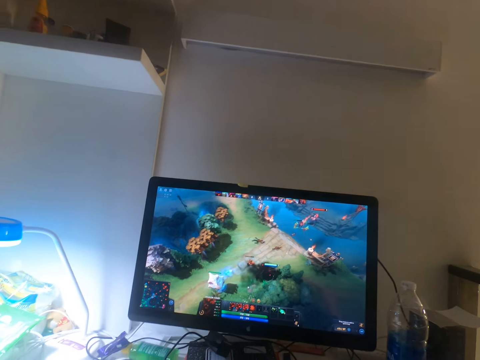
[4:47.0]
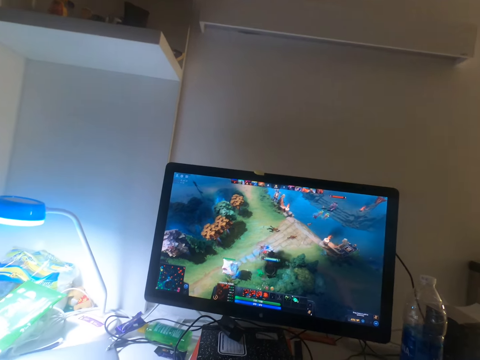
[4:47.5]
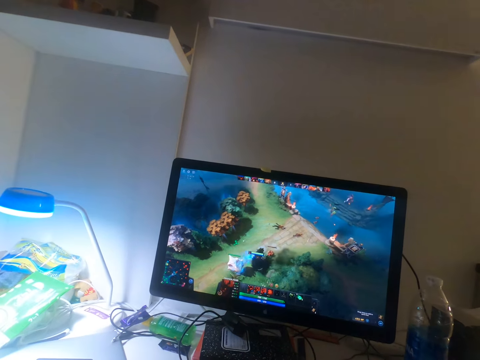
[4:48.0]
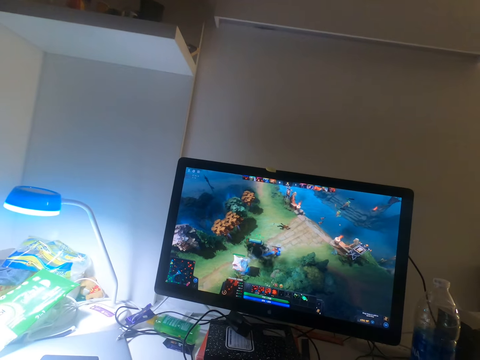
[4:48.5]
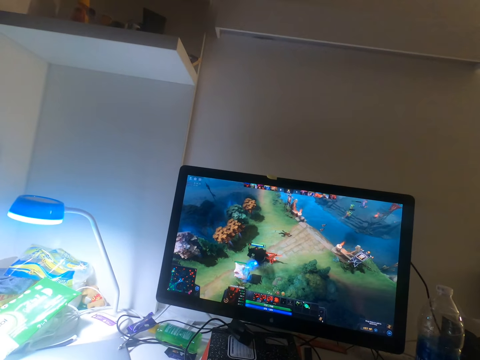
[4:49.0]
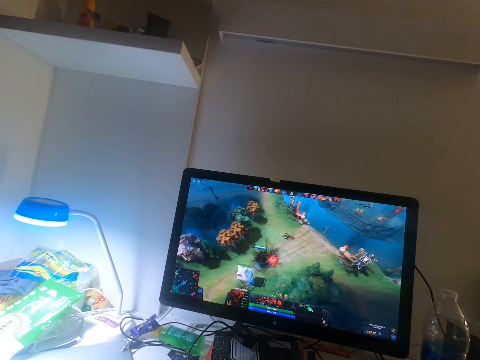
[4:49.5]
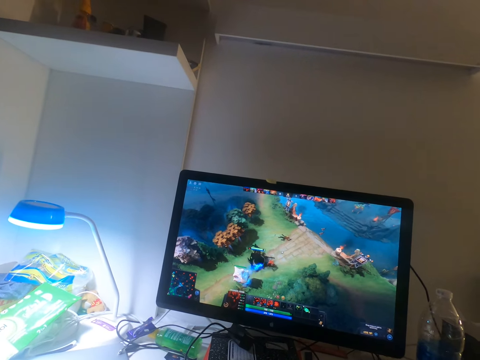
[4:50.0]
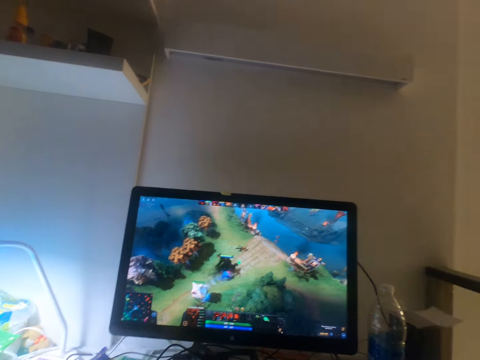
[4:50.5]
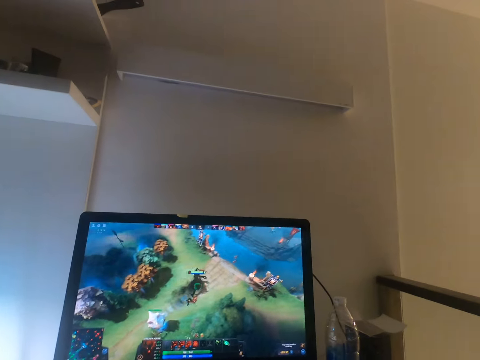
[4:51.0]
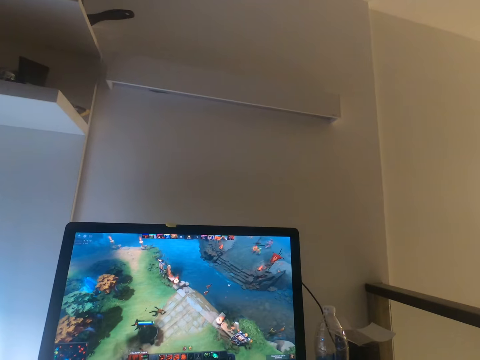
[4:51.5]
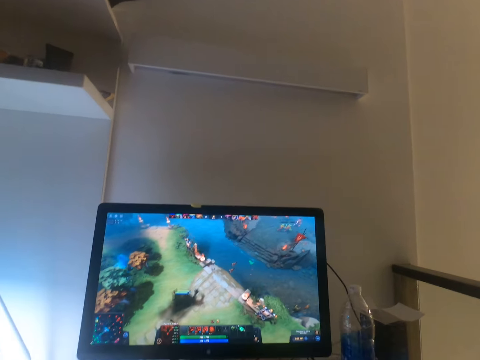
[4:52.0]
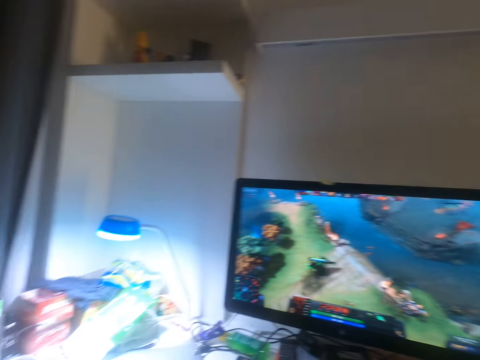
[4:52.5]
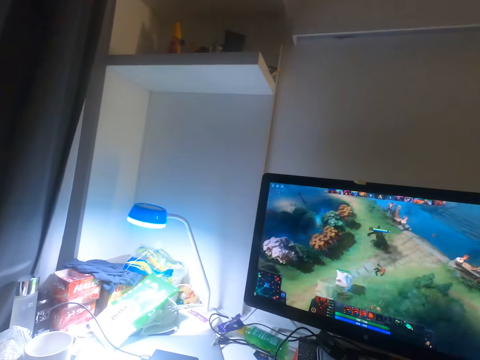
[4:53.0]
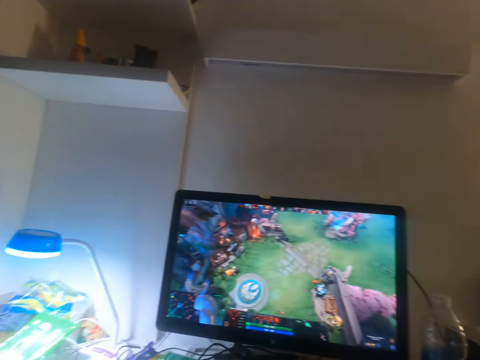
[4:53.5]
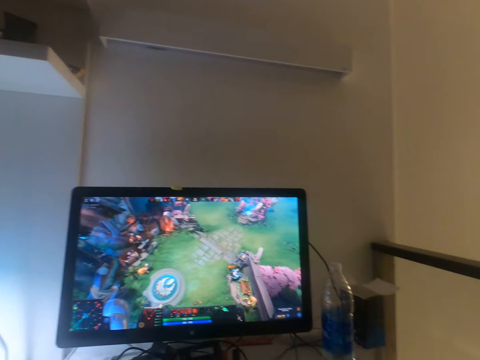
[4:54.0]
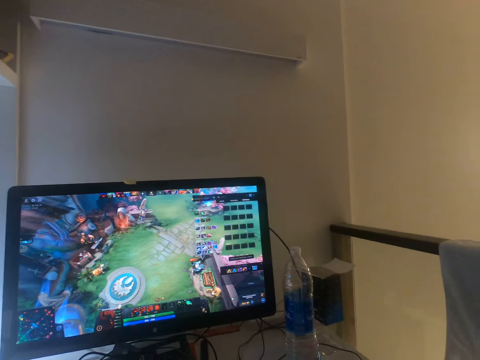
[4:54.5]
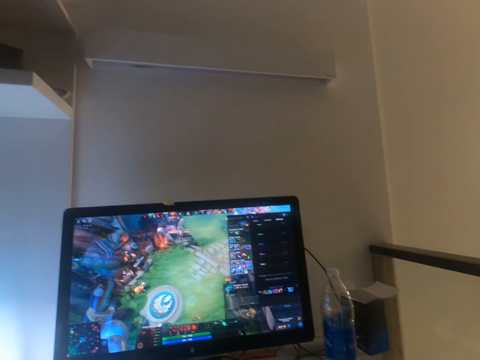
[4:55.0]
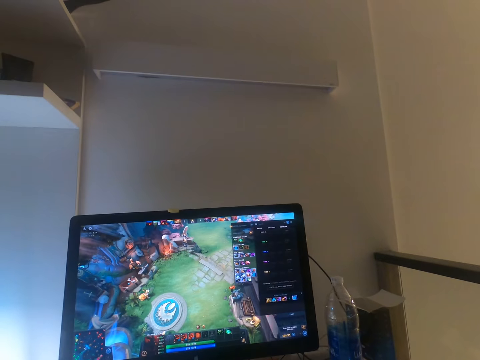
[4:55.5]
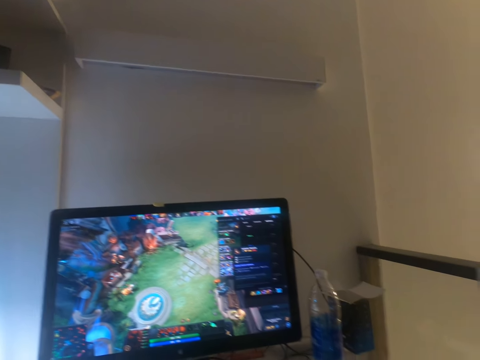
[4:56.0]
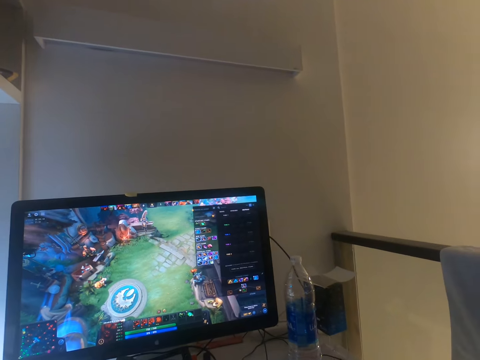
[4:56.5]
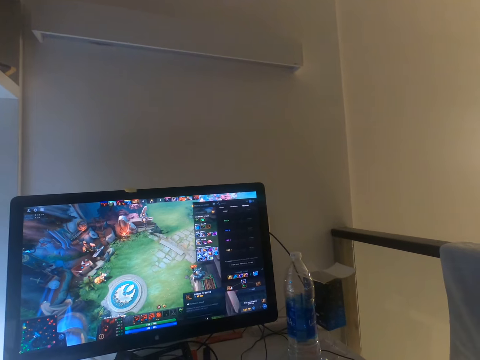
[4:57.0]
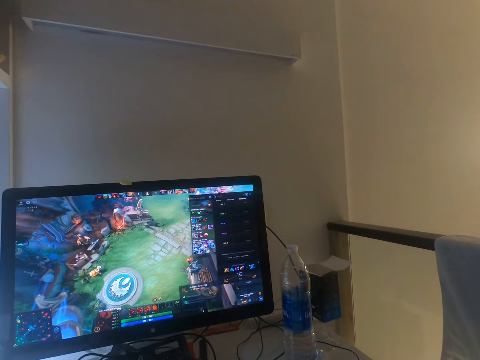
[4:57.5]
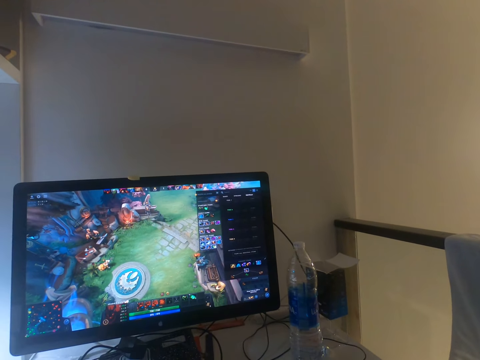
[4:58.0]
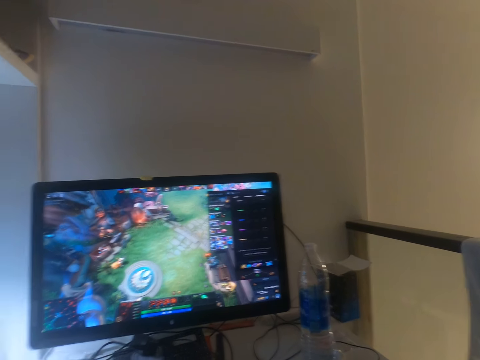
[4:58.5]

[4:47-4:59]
The camera wearer looks around, clicks on the keyboard and clicks on the mouse.

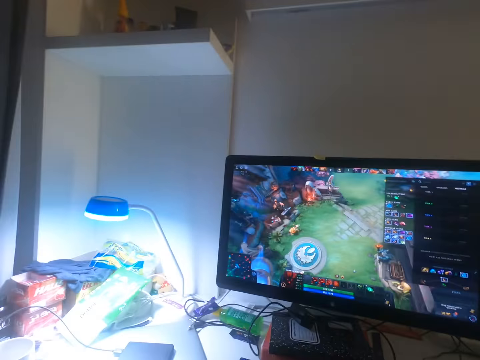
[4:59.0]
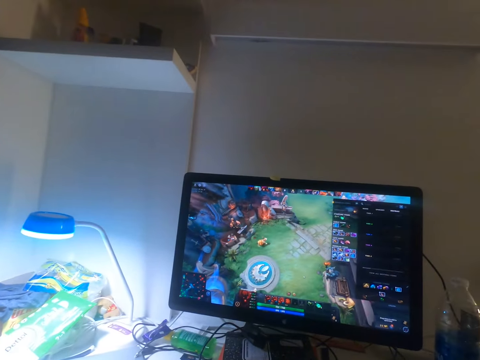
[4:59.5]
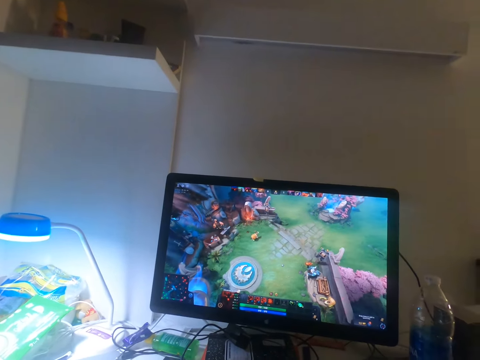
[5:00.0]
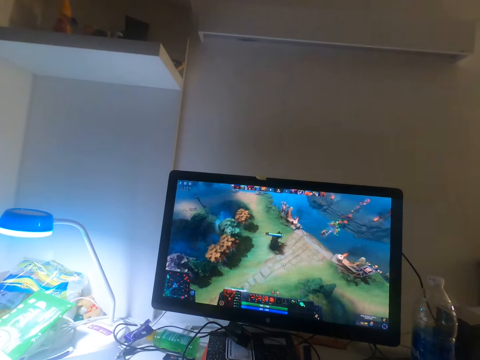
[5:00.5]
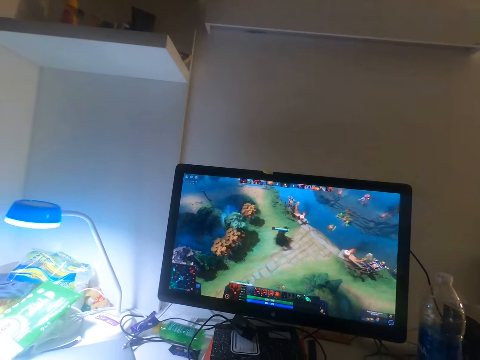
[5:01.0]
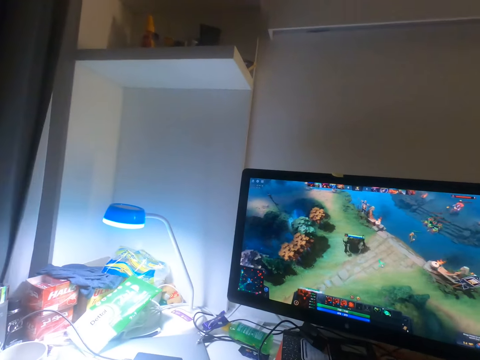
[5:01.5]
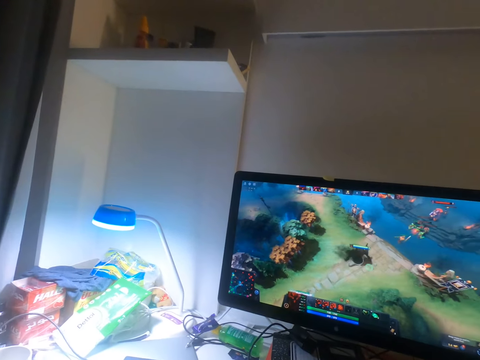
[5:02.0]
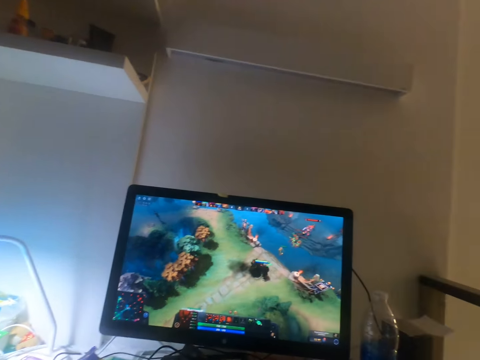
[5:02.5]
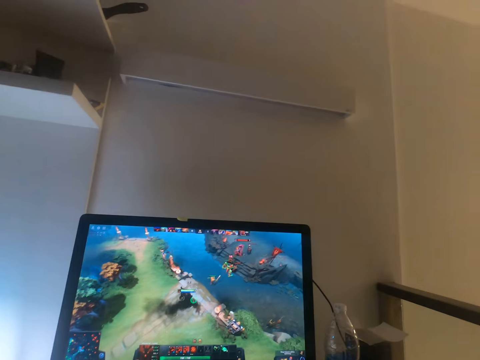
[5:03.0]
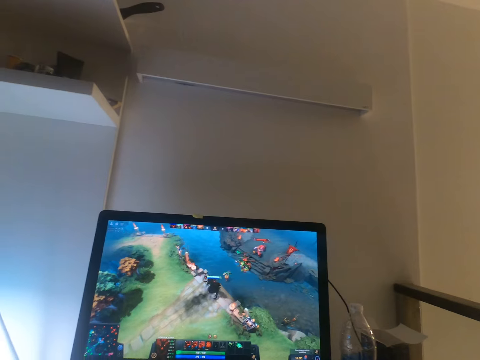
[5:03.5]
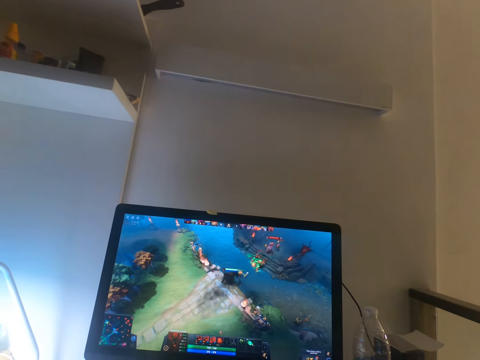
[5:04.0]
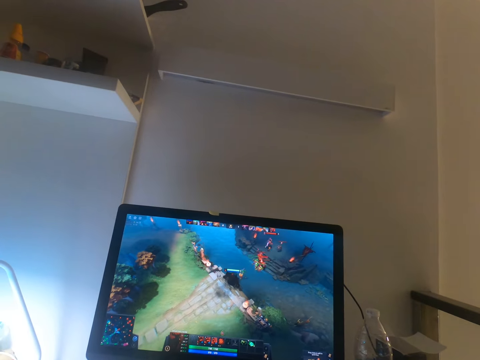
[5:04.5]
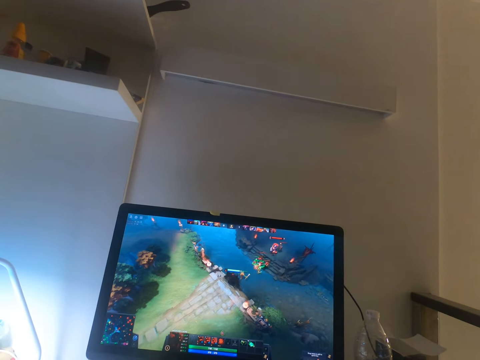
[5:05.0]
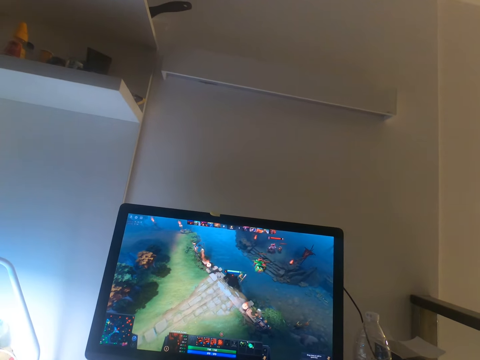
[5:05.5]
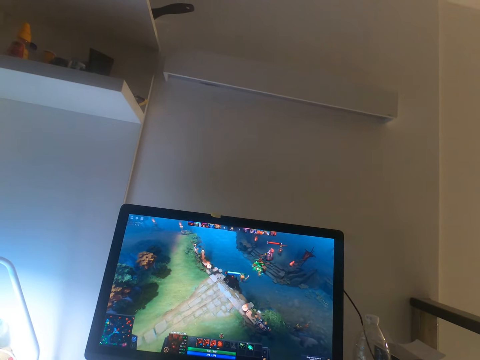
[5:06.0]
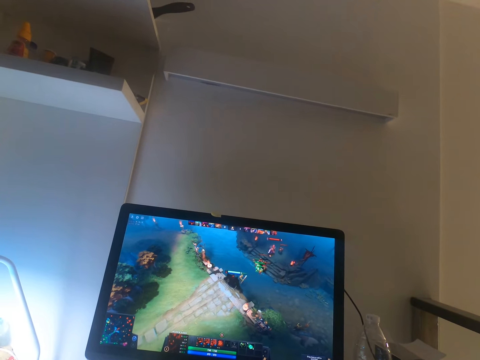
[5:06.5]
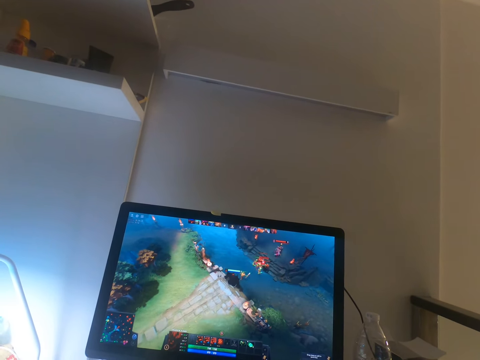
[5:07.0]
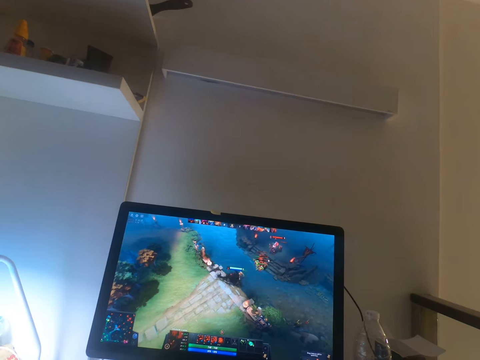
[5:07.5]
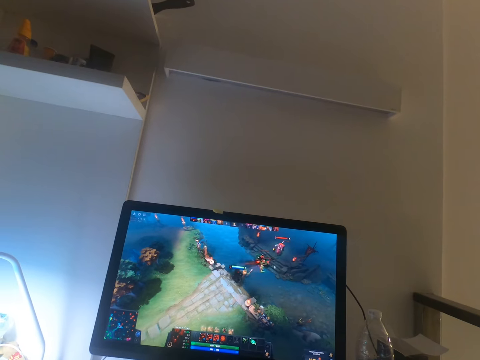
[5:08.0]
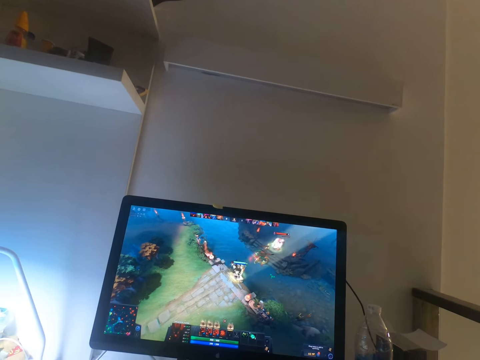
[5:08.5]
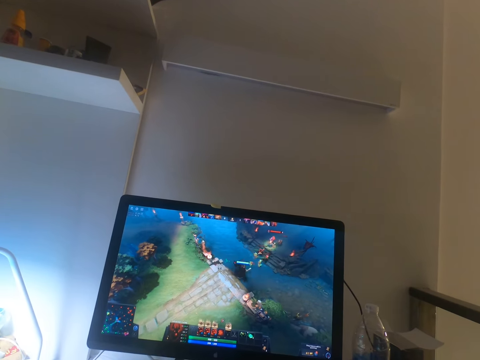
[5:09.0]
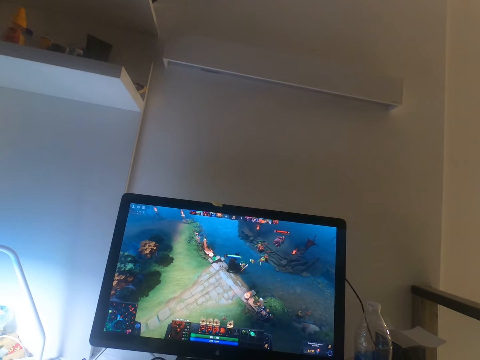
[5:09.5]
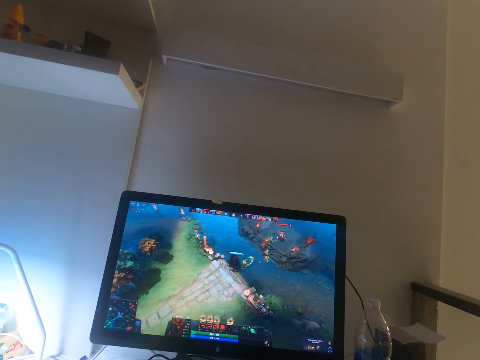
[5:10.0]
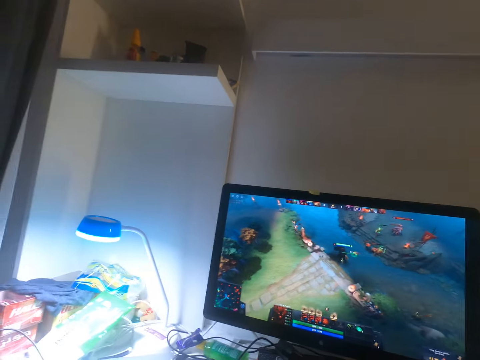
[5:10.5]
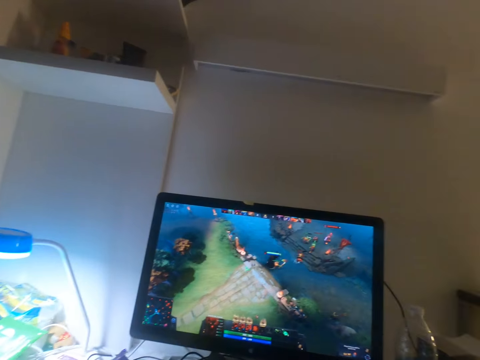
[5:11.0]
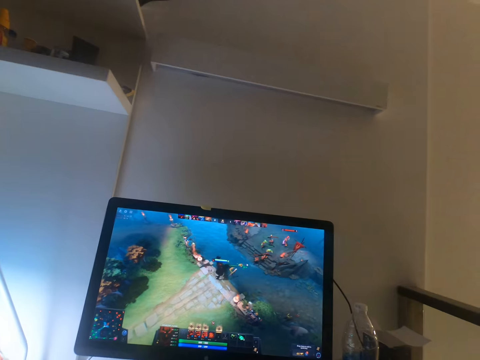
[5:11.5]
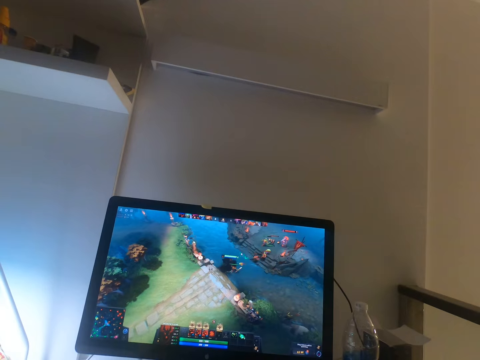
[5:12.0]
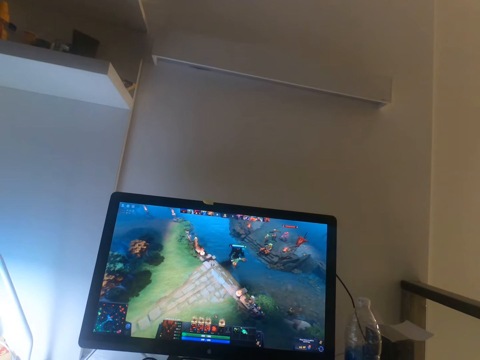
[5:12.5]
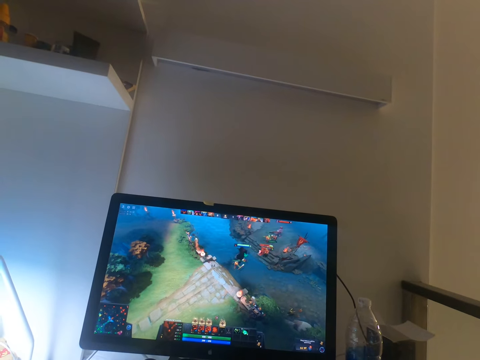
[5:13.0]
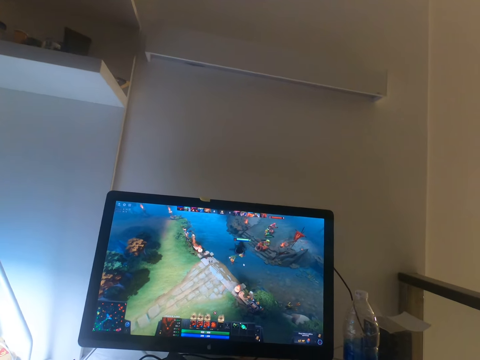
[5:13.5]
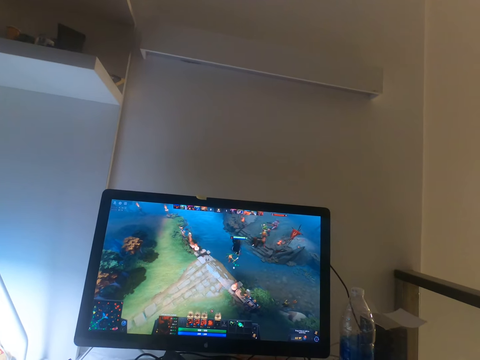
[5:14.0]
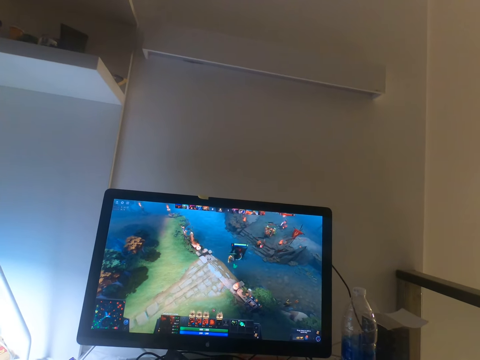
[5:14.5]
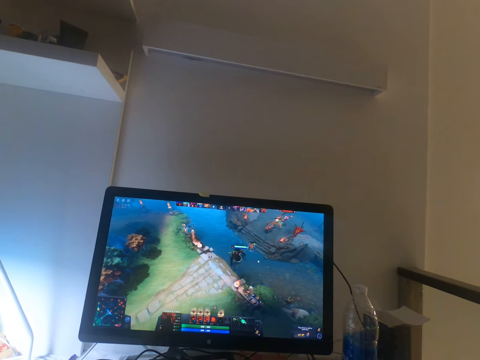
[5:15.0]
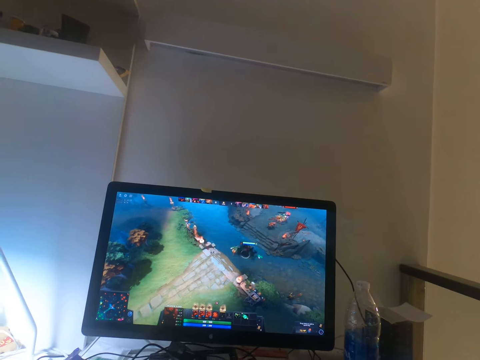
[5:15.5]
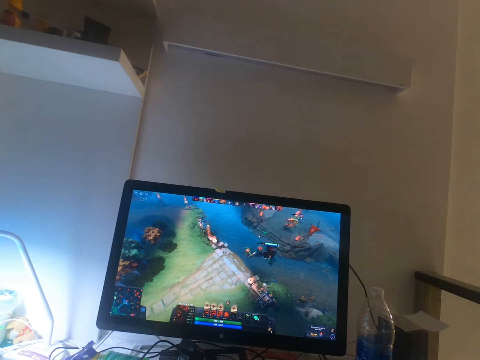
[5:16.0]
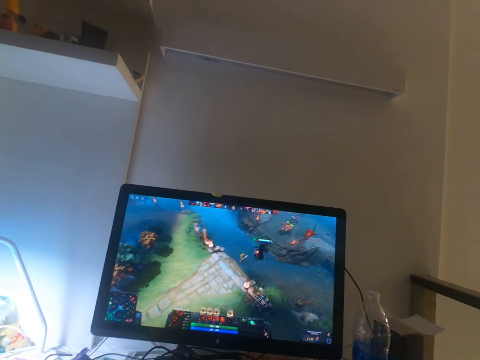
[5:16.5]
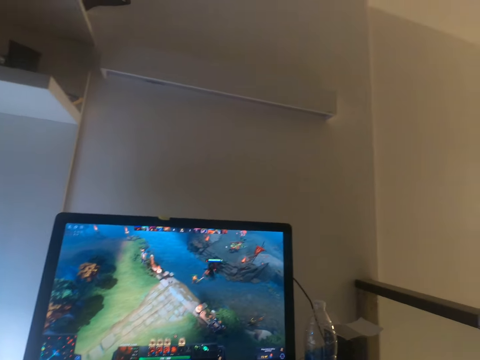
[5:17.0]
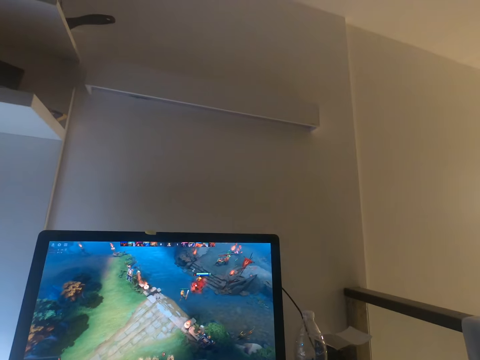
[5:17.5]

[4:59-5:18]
The camera wearer looks around. They click on the mouse. They click on the keyboard. They look around. They click the mouse. They click the keyboard. They click the mouse.
